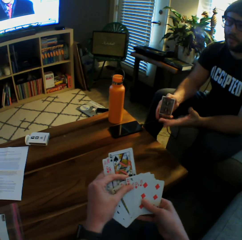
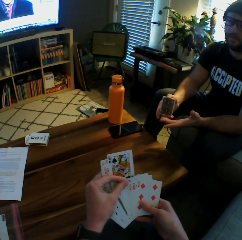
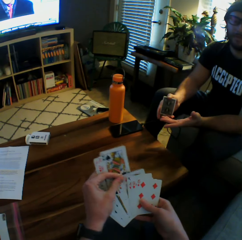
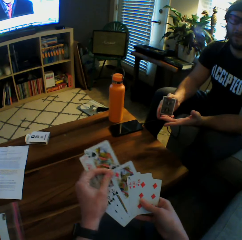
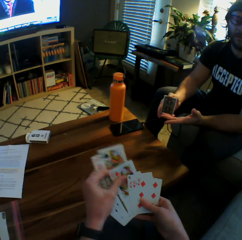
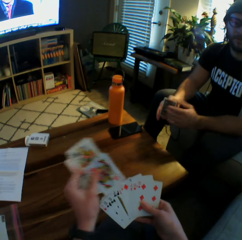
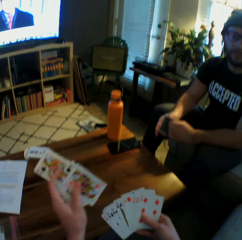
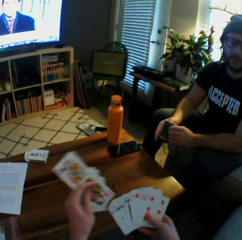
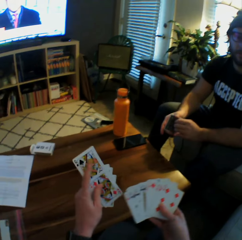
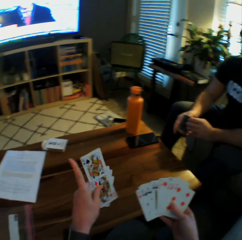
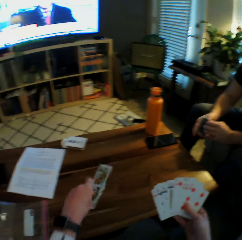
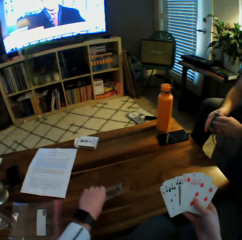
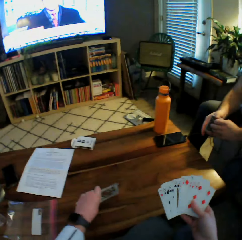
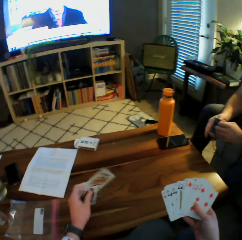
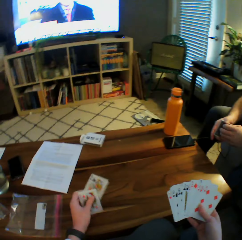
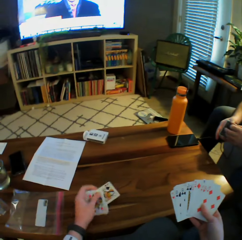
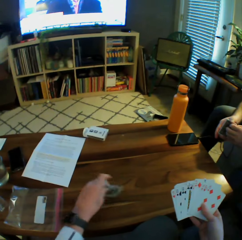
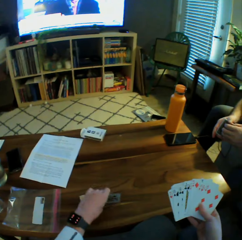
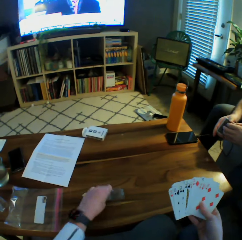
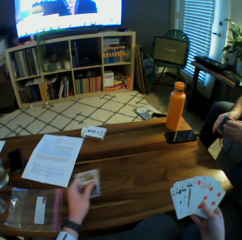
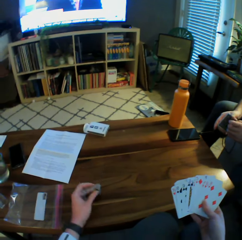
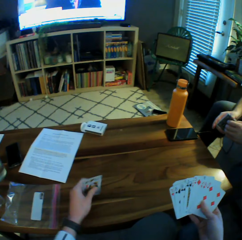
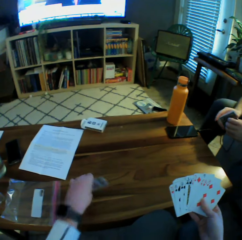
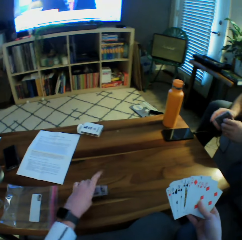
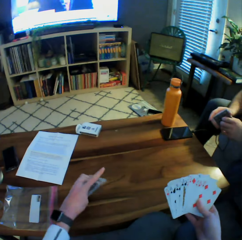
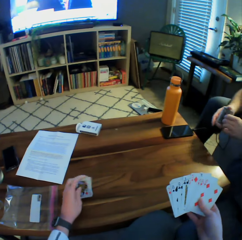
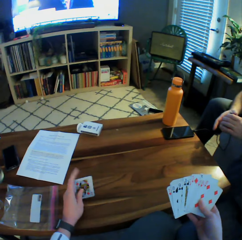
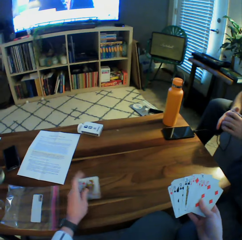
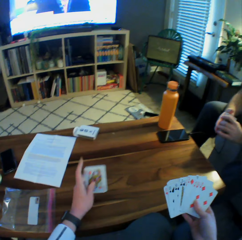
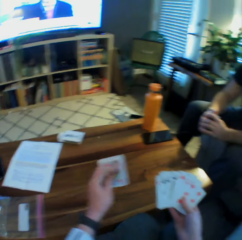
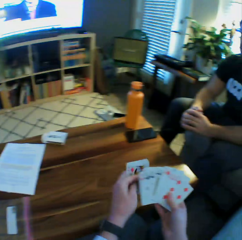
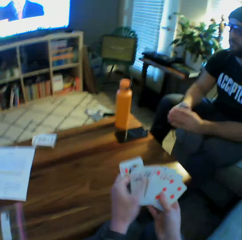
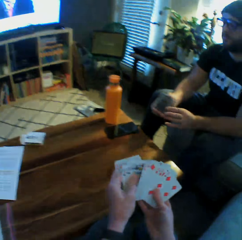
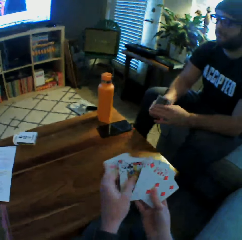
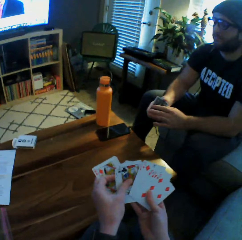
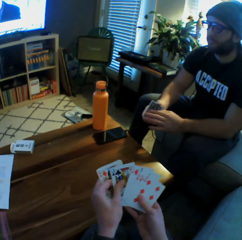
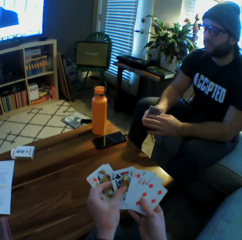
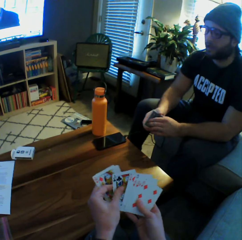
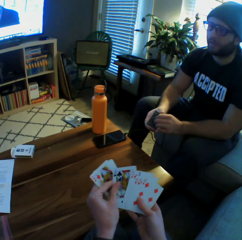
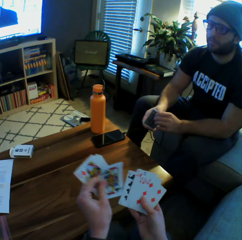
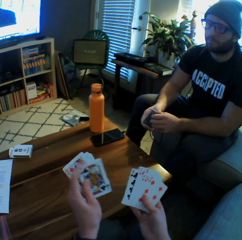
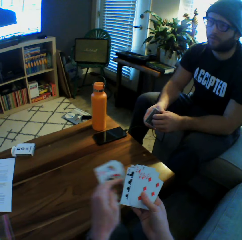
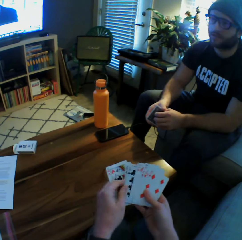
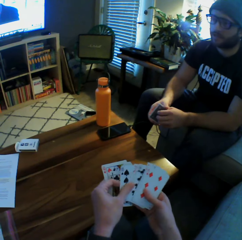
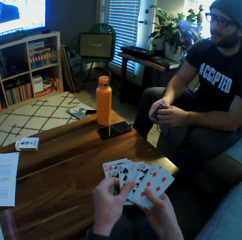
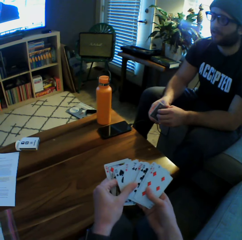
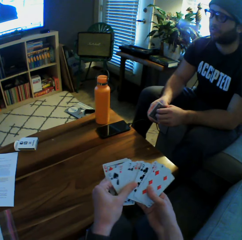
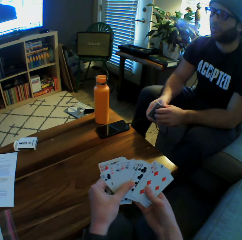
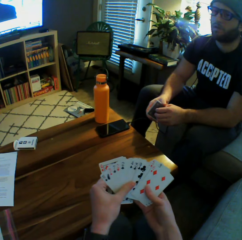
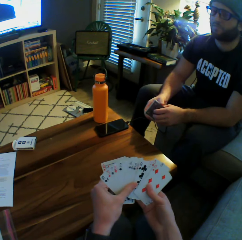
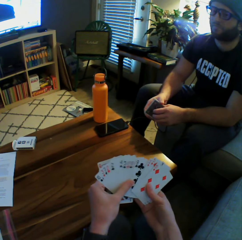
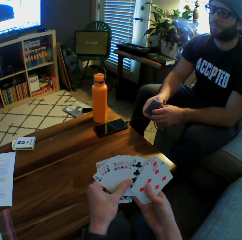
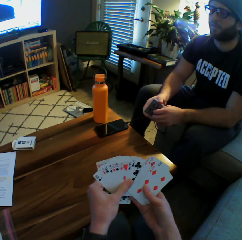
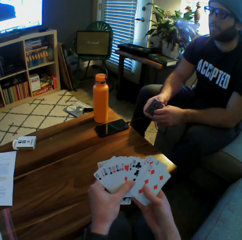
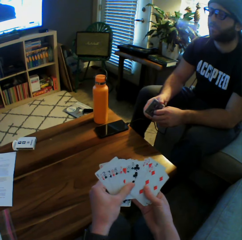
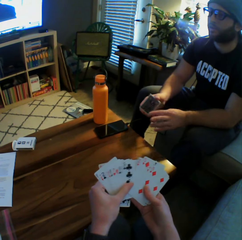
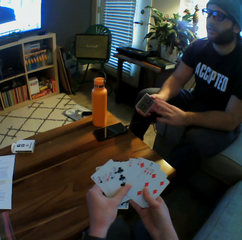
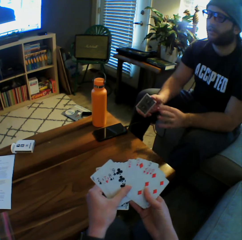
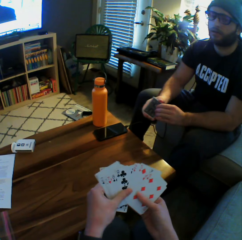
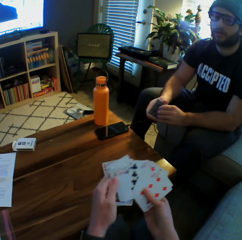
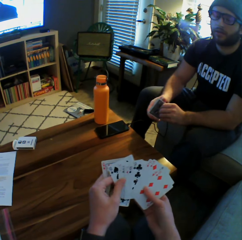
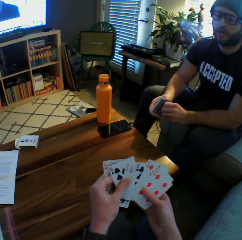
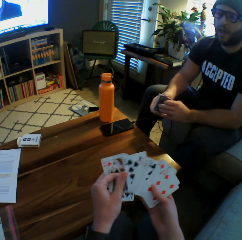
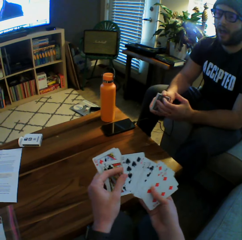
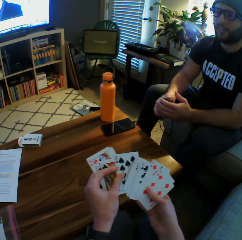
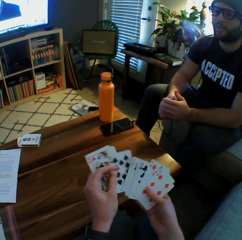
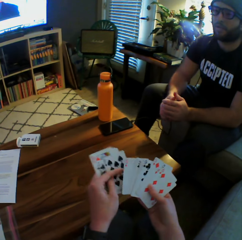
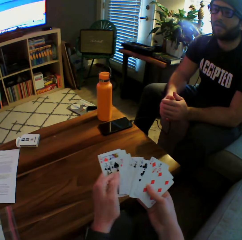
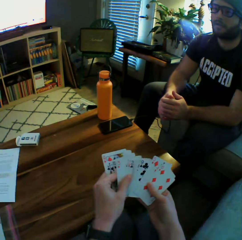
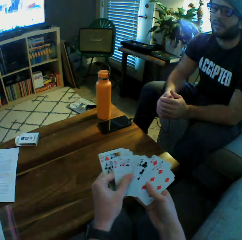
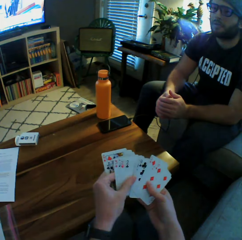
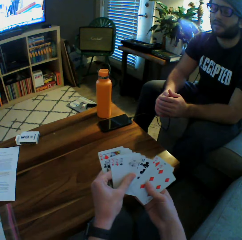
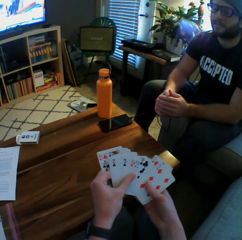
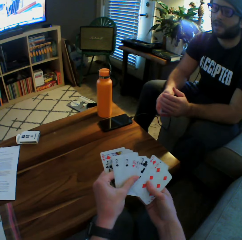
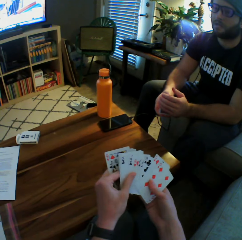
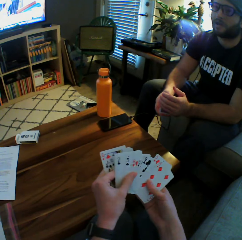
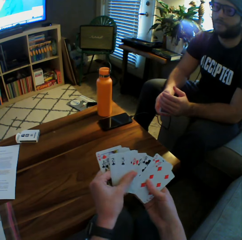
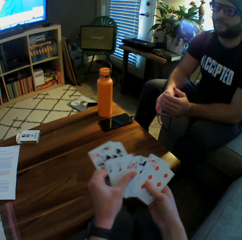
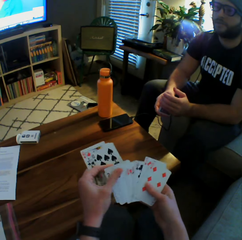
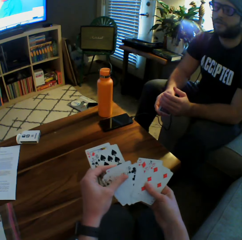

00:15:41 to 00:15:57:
The man touches his playing cards. The camera wearer arranges the cards on her left hand on the table. She arranges the cards with both hands. She counts the playing cards.

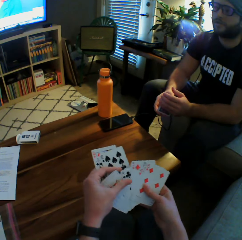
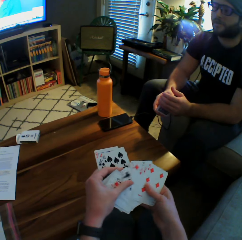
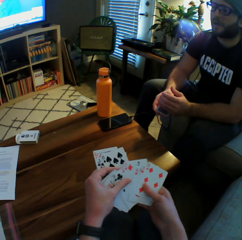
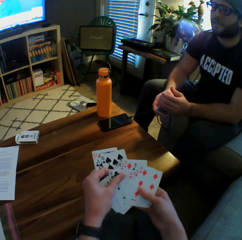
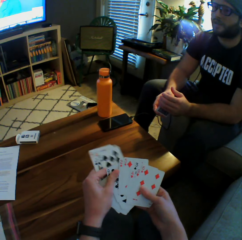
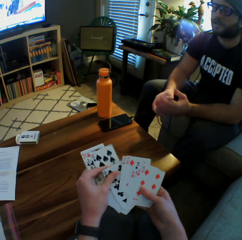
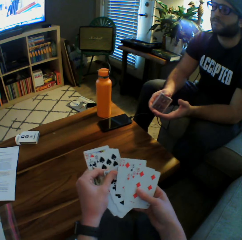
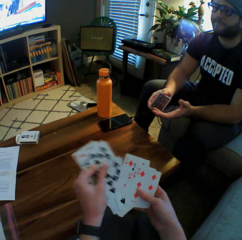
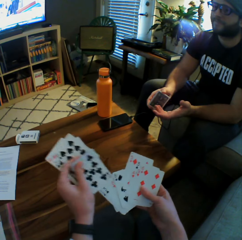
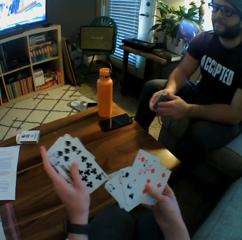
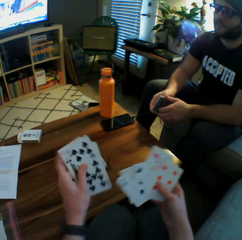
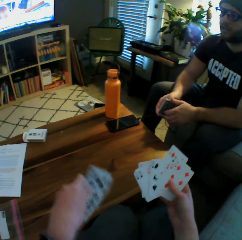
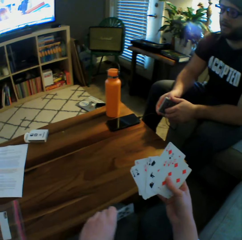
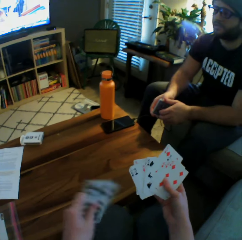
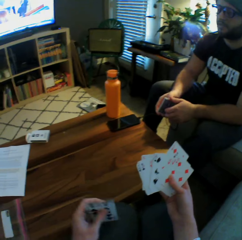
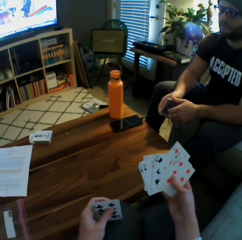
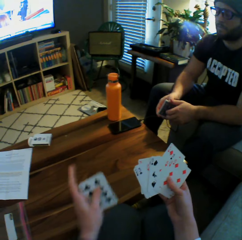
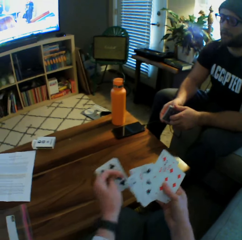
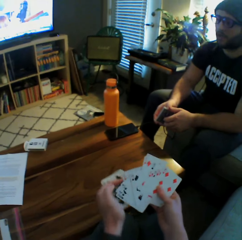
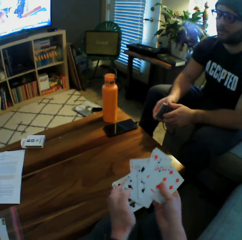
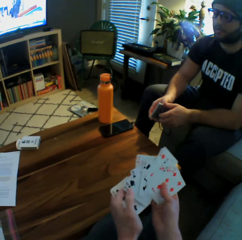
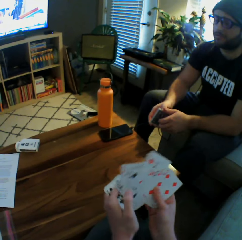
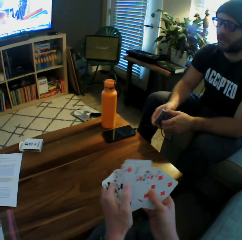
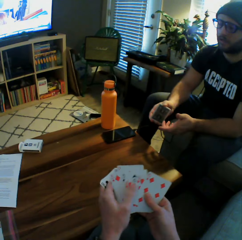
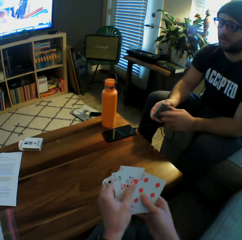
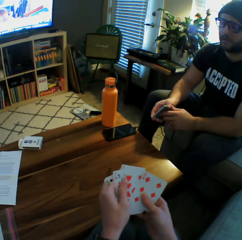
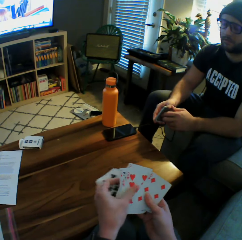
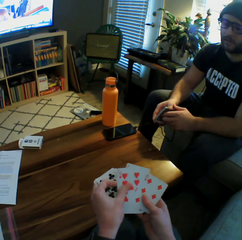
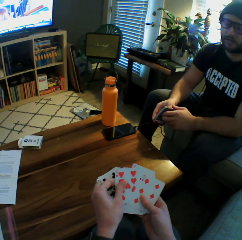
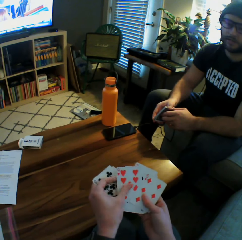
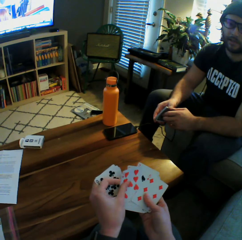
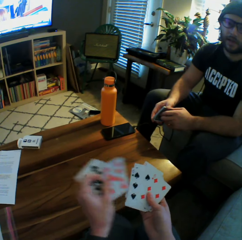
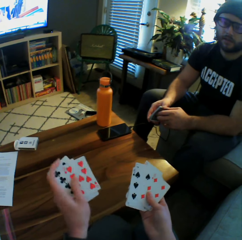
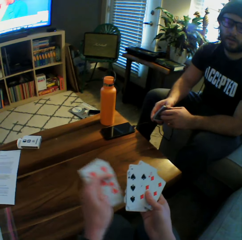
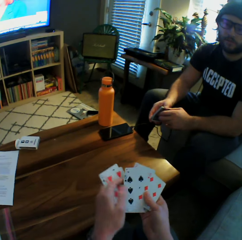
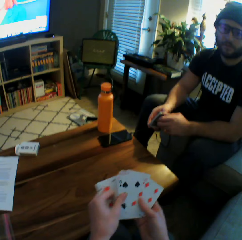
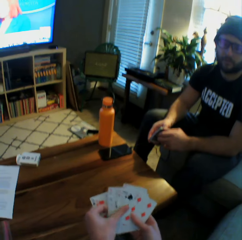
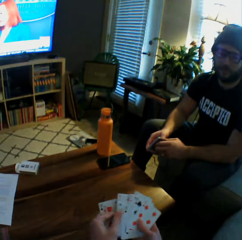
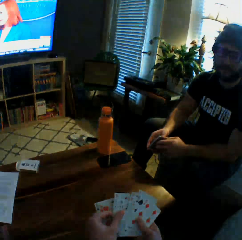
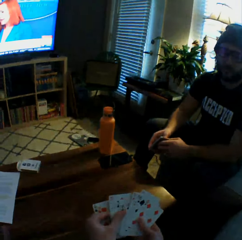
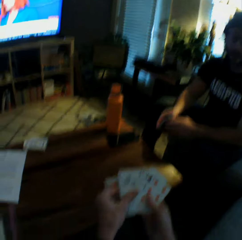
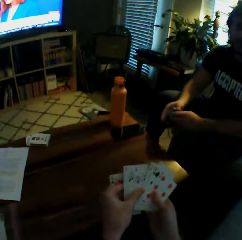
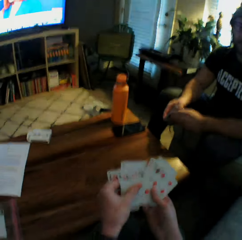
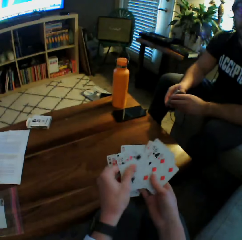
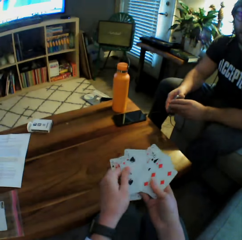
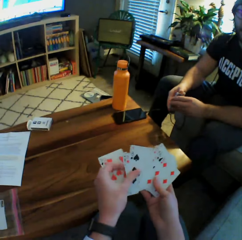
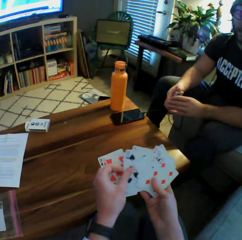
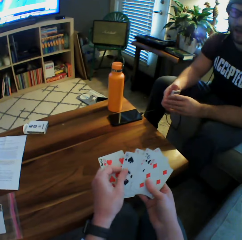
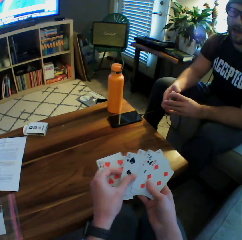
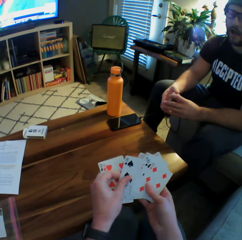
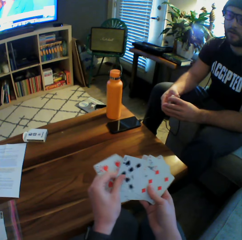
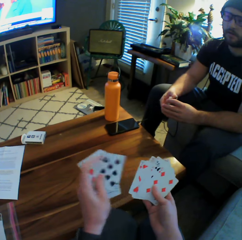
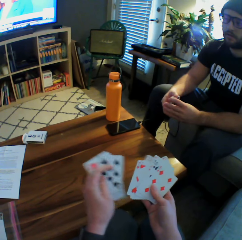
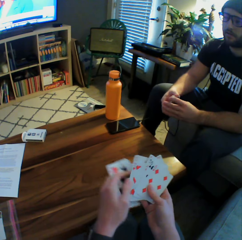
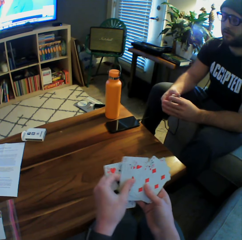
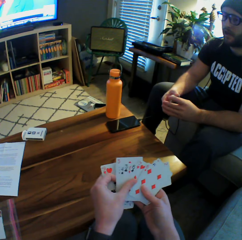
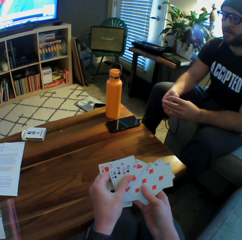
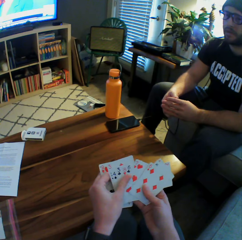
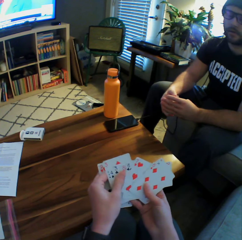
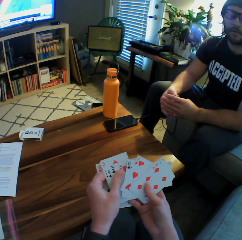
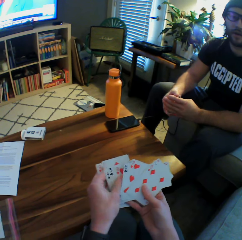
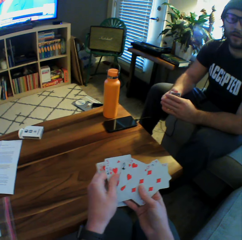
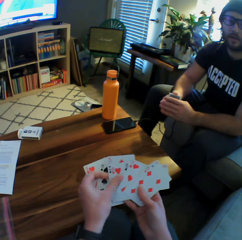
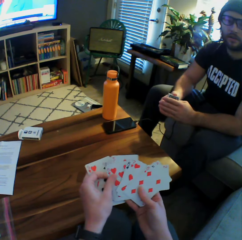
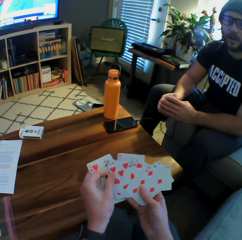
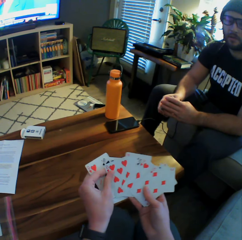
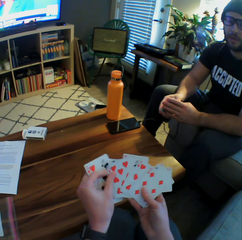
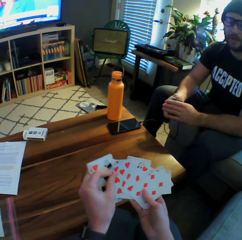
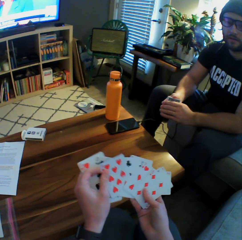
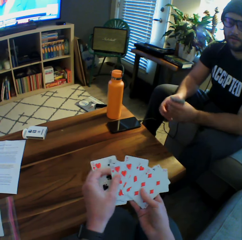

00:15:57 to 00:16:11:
The camera wearer arranges the cards on her left hand on the table. She arranges the cards with both hands. She interacts with the man.
